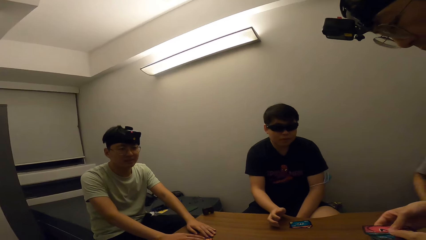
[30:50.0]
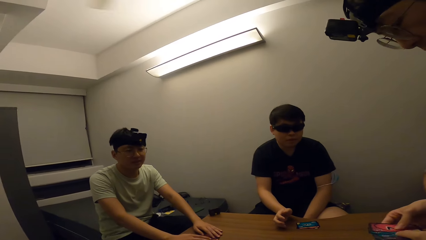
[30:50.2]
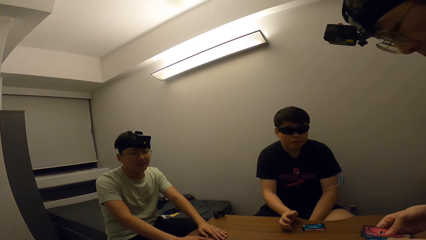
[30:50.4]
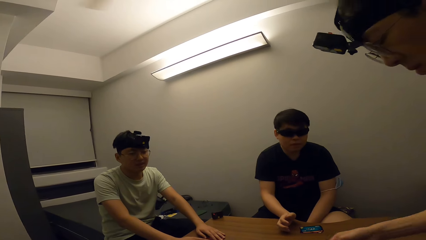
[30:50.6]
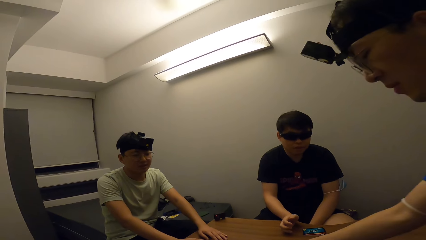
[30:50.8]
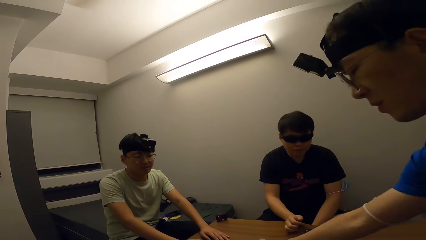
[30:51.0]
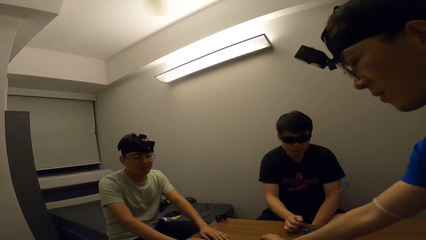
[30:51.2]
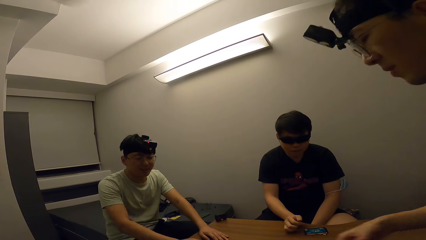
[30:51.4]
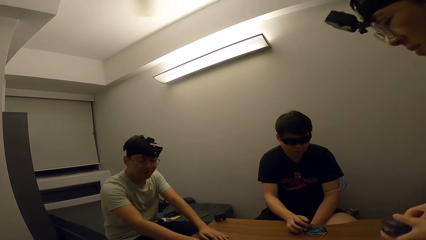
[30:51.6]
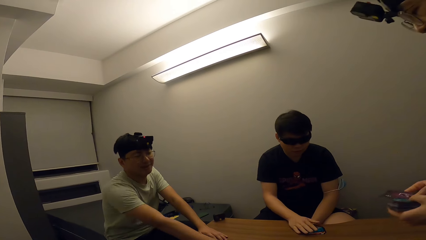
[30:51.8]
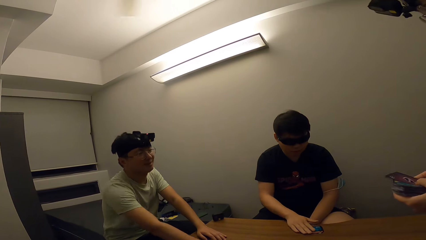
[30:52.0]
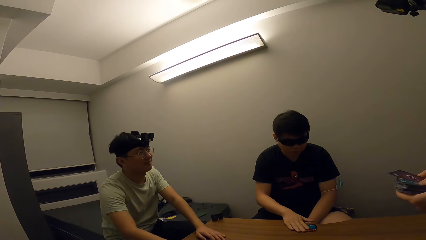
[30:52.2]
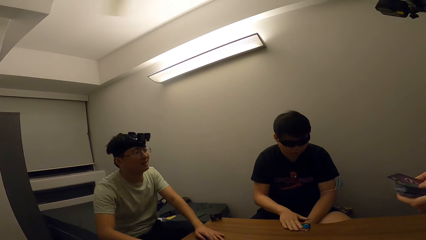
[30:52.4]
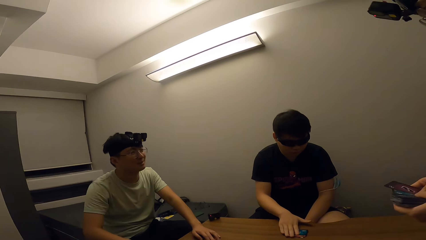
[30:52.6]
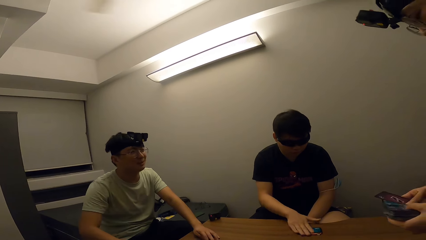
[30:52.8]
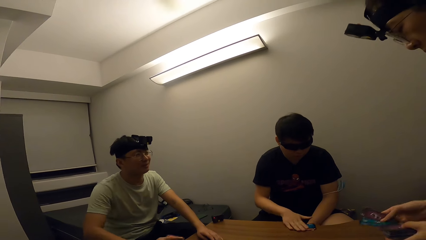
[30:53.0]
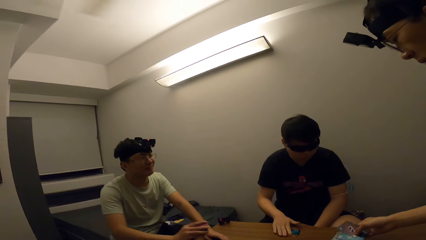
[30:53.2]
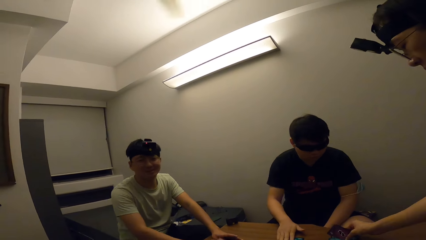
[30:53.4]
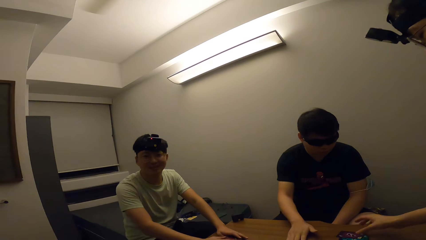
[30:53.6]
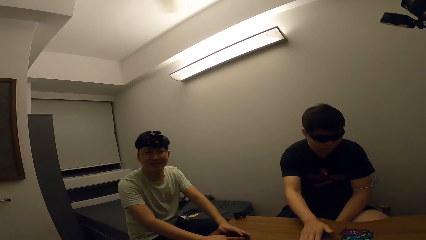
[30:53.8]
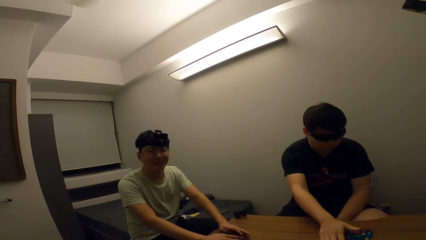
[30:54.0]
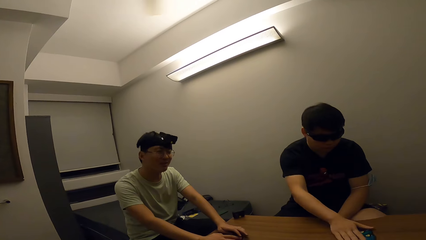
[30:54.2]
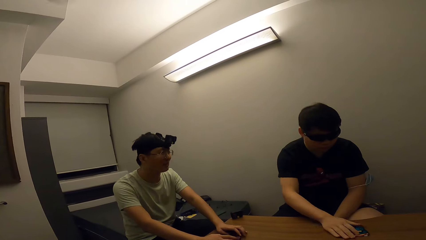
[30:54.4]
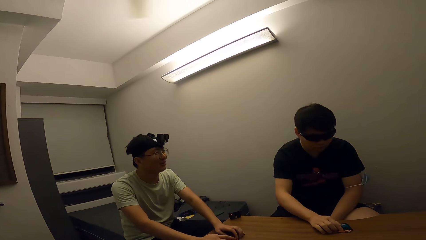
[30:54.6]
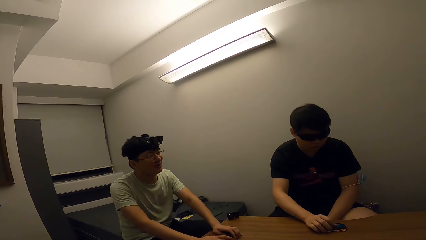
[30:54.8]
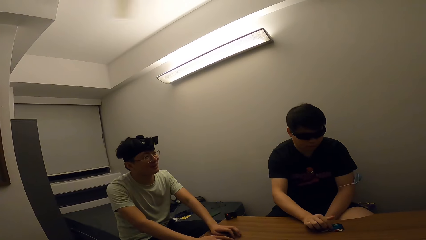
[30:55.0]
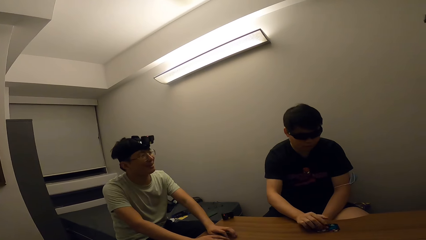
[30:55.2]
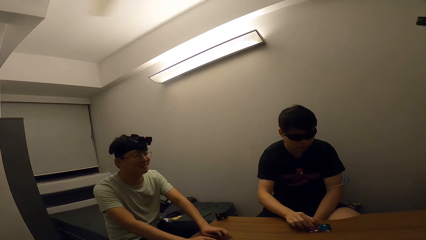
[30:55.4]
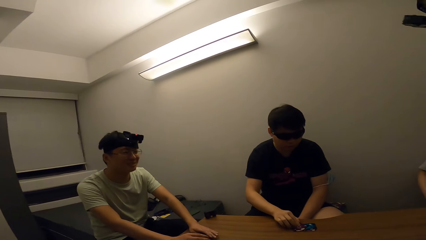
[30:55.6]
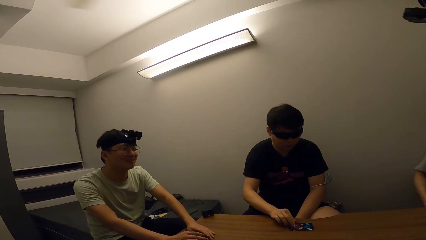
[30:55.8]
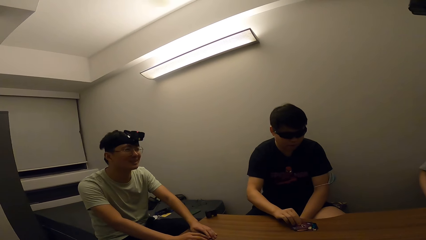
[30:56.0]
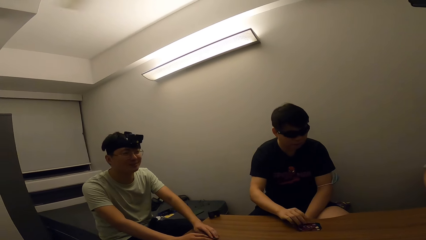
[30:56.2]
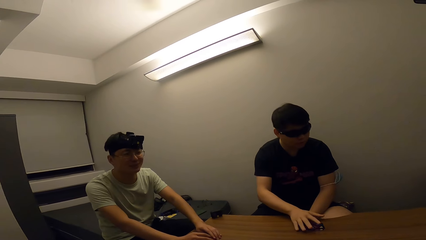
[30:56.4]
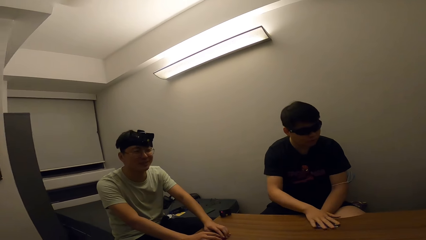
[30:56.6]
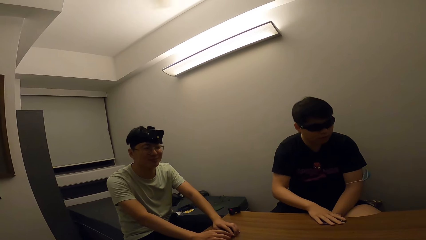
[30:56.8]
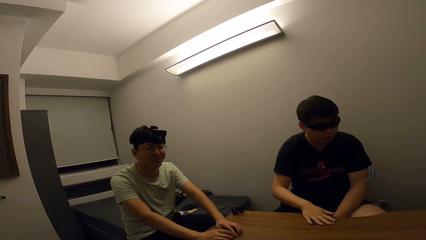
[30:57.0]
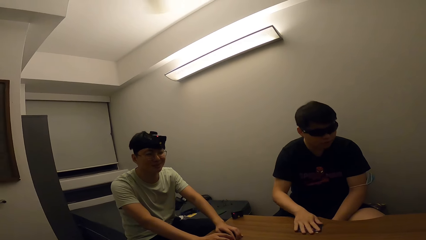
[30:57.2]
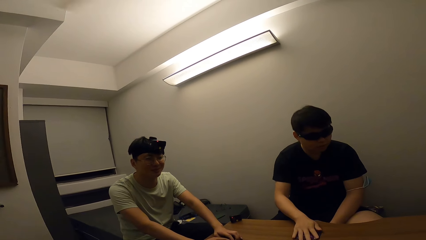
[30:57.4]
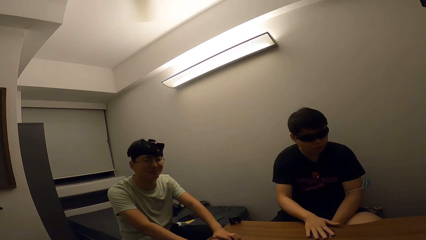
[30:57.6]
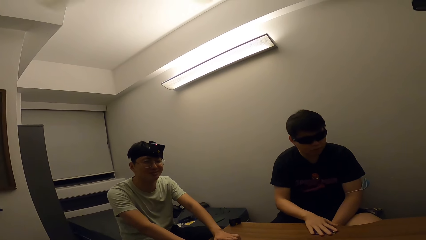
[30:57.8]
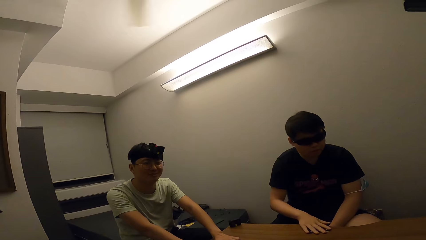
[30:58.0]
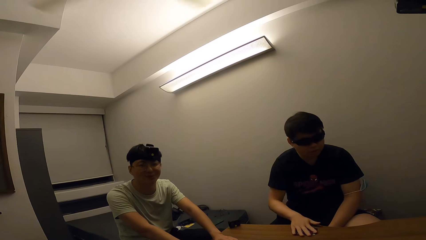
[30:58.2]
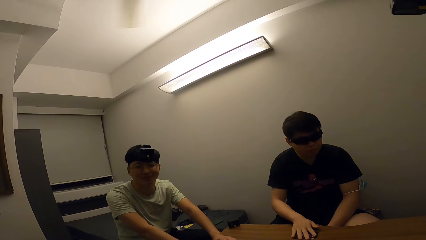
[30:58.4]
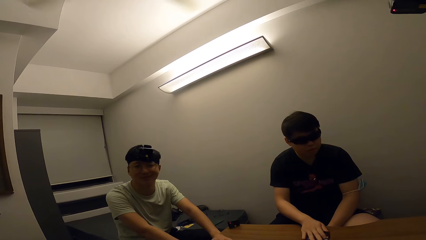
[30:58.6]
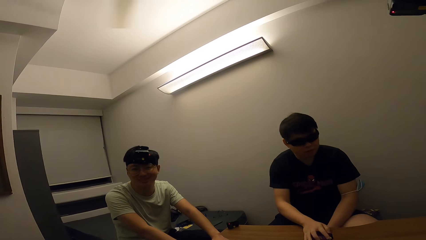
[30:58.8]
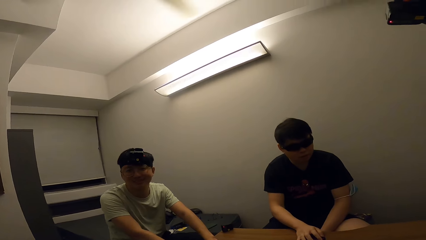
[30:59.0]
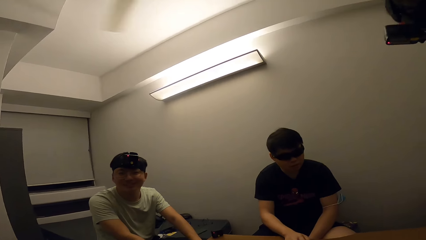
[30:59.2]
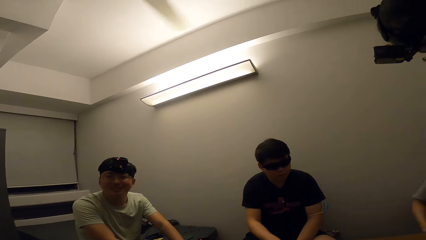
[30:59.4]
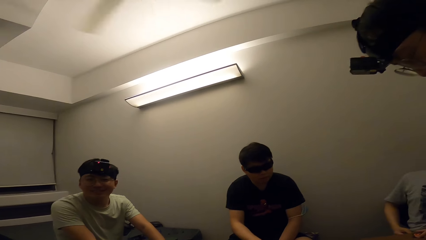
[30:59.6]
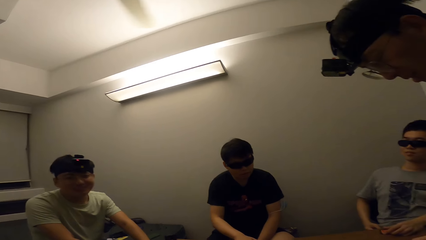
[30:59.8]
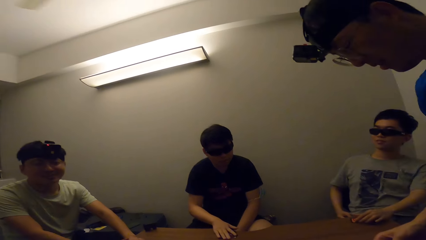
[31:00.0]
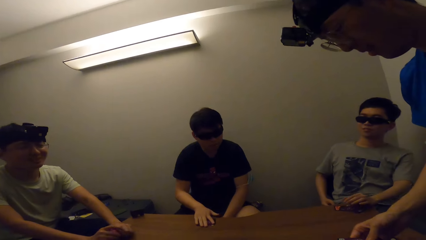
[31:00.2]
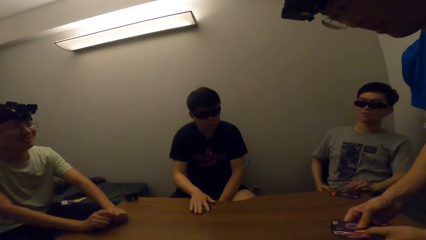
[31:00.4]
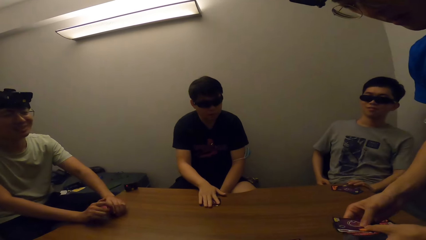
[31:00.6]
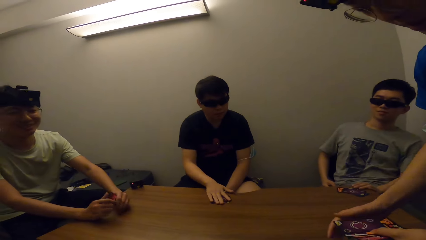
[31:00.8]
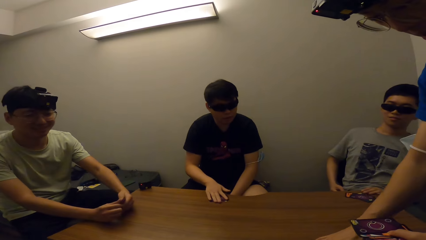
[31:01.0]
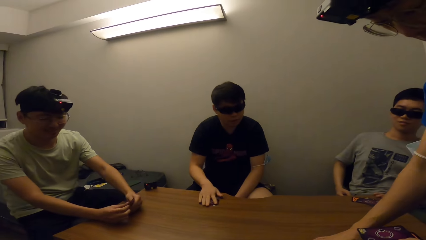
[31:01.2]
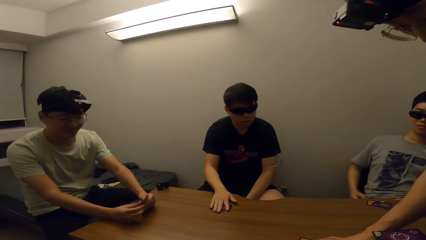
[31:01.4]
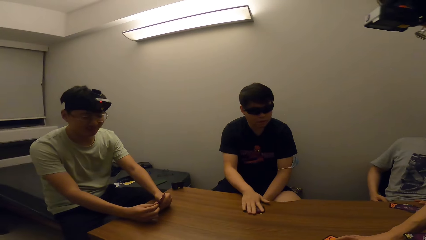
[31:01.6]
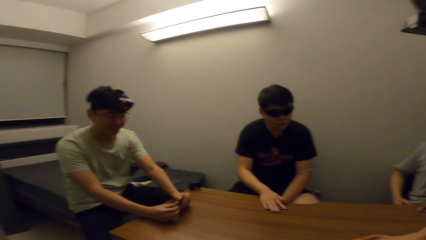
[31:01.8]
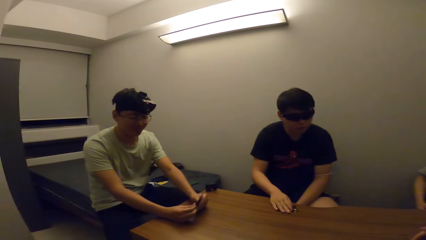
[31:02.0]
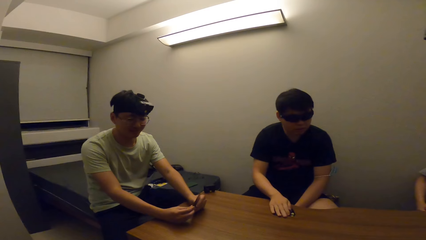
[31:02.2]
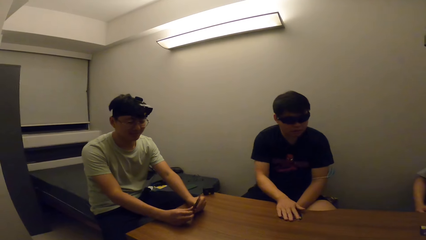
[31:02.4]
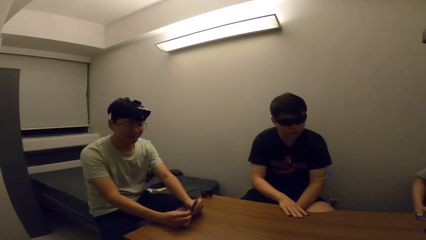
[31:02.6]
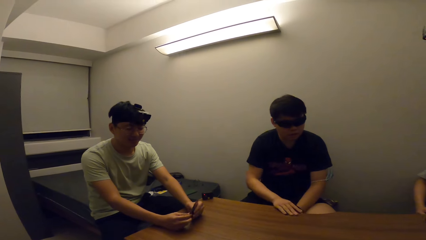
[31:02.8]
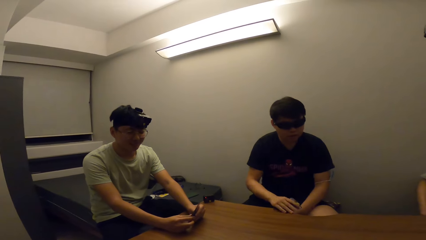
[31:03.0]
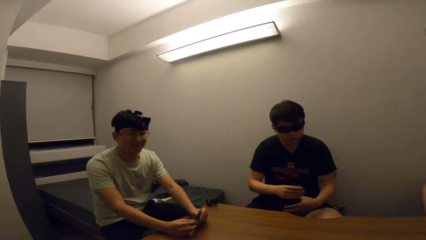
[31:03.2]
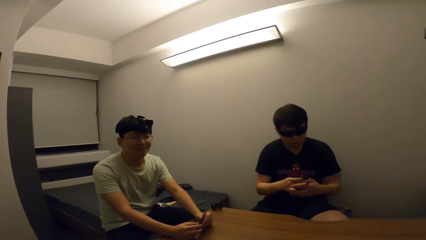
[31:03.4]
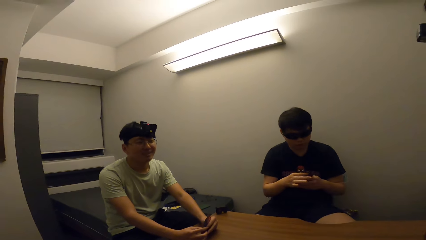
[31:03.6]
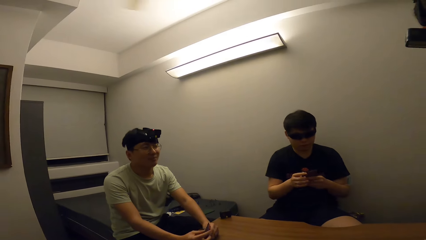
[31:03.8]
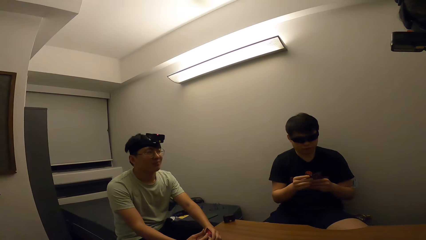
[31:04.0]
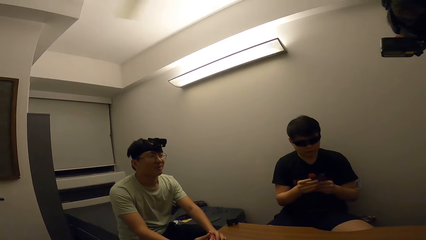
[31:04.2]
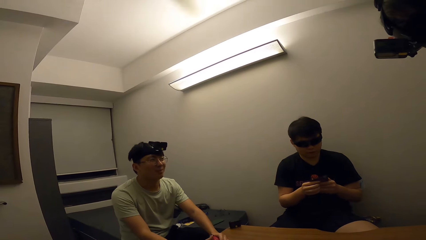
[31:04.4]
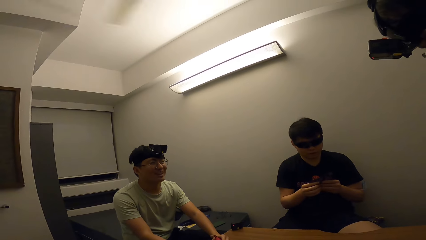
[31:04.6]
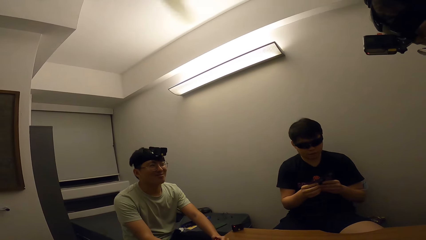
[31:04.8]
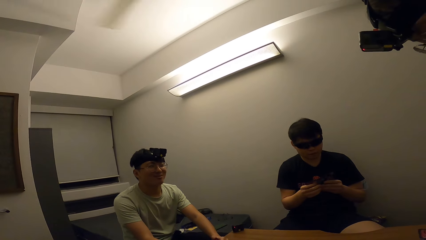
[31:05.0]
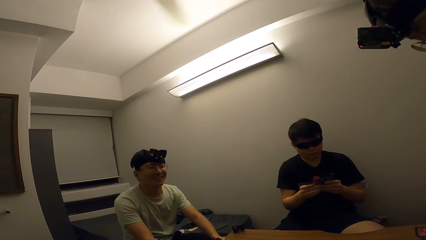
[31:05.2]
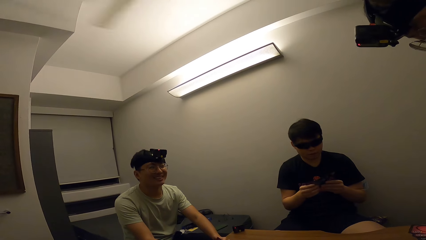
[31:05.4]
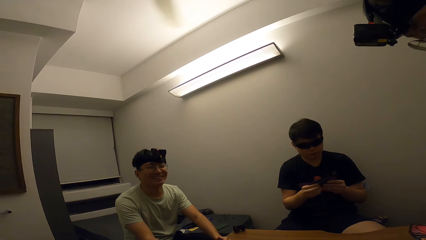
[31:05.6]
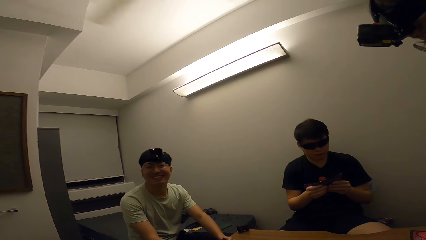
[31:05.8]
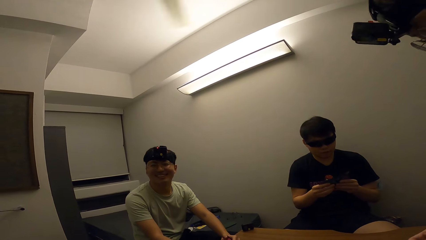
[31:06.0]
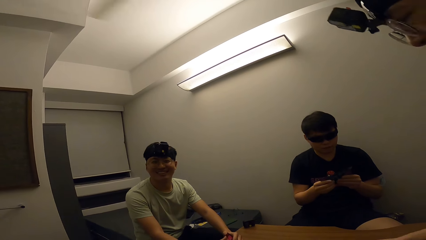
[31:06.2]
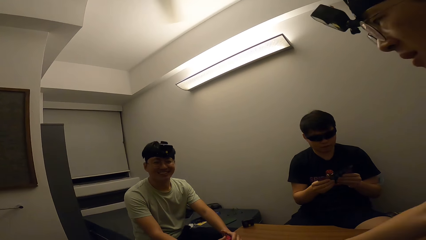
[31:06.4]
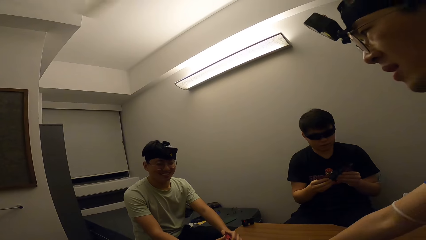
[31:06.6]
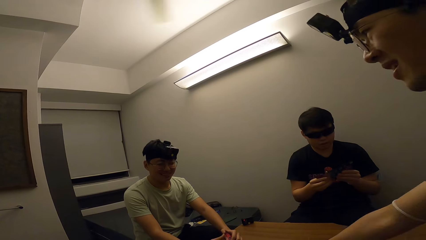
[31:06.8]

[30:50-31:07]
A man drops some cards for another man with his right hand. The second man picks the cards from the table with his right hand, talks, and moves cards to his side. The first man drops some cards for a third man with his right hand. The third man moves the cards on the table with his right hand. The first man holds cards with his hands. The second man holds the cards. The third man looks at the cards.
